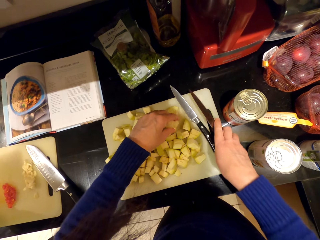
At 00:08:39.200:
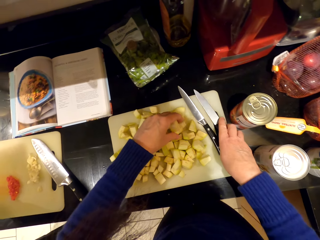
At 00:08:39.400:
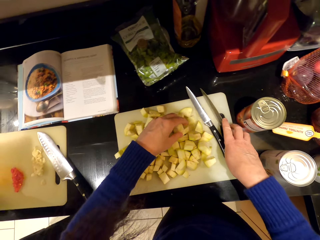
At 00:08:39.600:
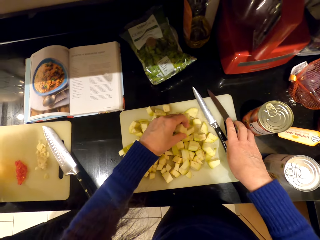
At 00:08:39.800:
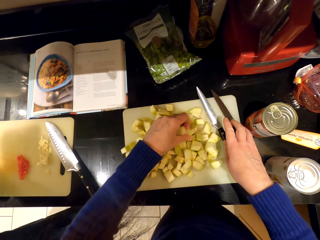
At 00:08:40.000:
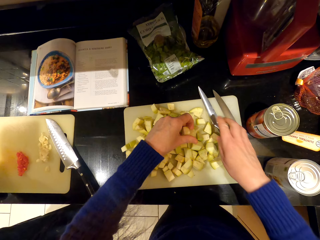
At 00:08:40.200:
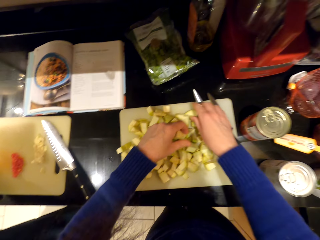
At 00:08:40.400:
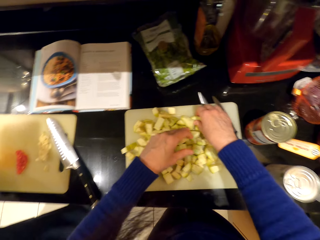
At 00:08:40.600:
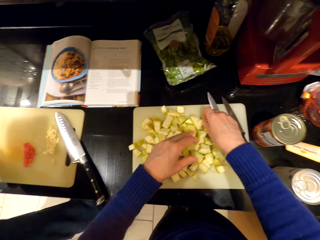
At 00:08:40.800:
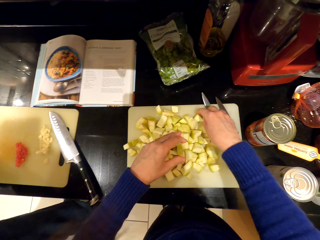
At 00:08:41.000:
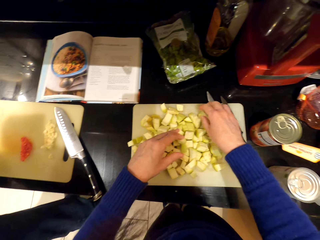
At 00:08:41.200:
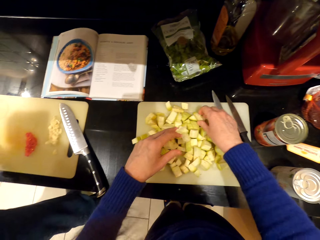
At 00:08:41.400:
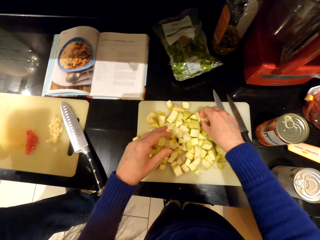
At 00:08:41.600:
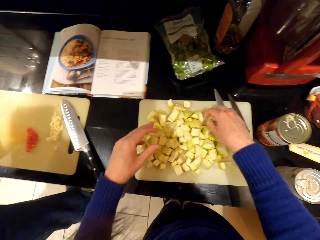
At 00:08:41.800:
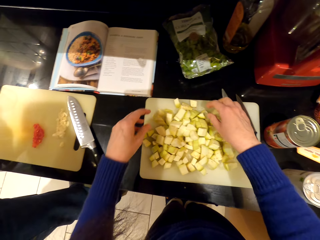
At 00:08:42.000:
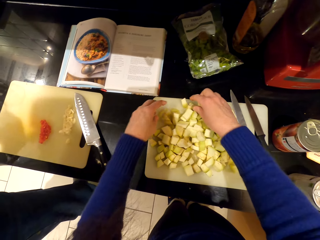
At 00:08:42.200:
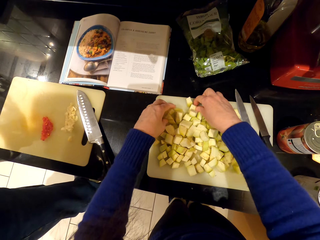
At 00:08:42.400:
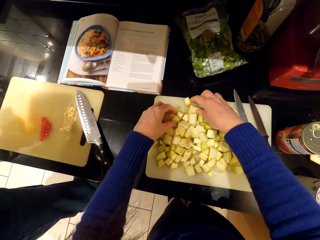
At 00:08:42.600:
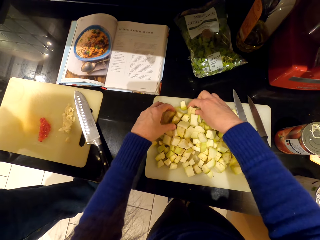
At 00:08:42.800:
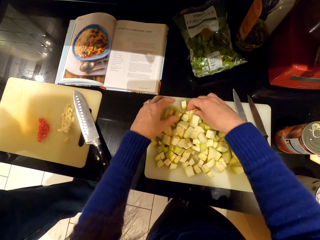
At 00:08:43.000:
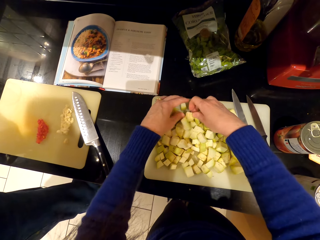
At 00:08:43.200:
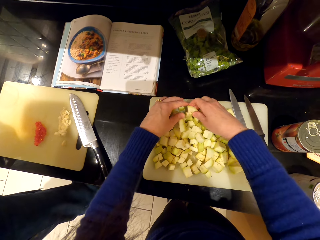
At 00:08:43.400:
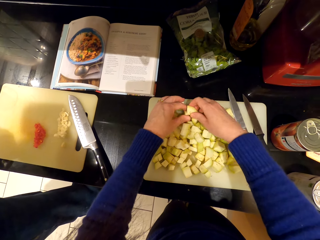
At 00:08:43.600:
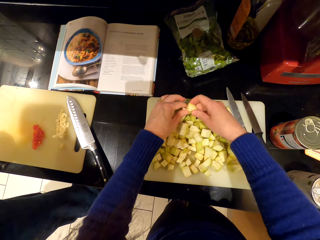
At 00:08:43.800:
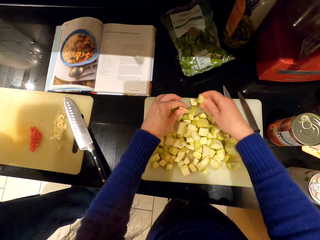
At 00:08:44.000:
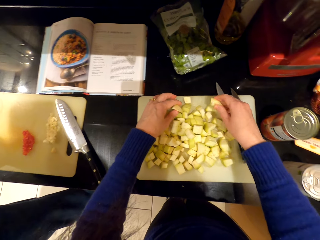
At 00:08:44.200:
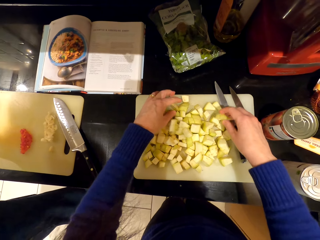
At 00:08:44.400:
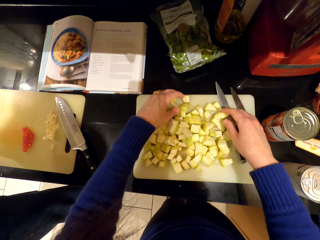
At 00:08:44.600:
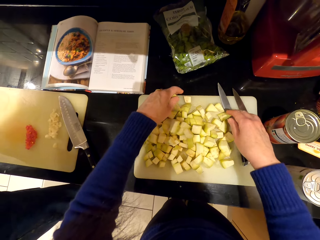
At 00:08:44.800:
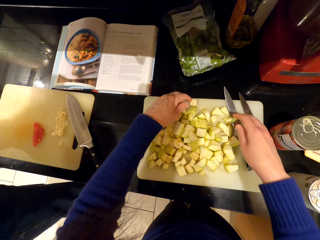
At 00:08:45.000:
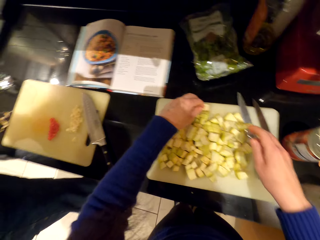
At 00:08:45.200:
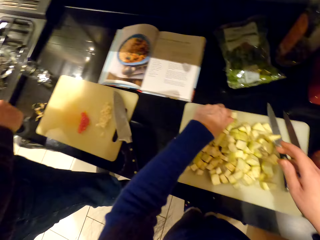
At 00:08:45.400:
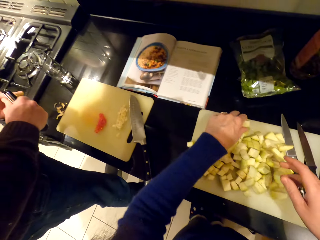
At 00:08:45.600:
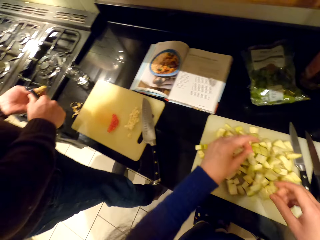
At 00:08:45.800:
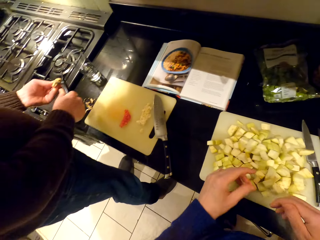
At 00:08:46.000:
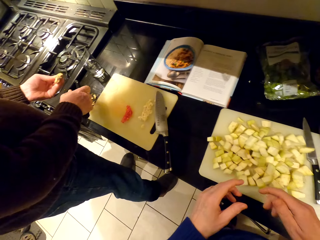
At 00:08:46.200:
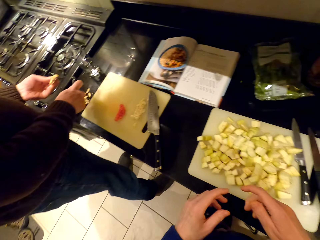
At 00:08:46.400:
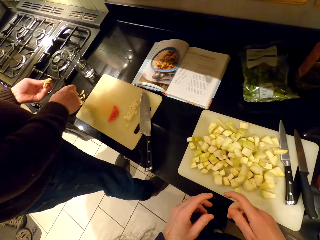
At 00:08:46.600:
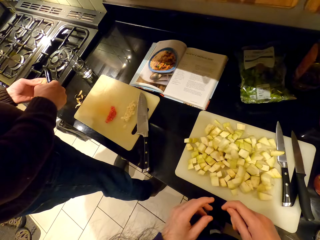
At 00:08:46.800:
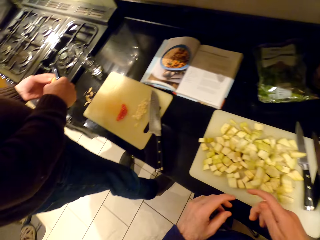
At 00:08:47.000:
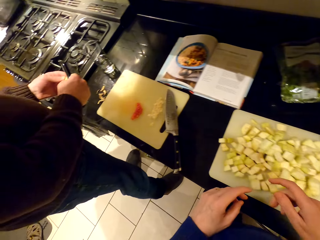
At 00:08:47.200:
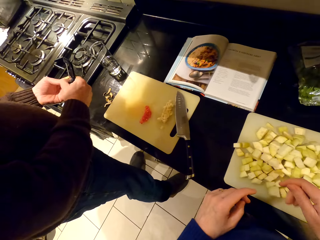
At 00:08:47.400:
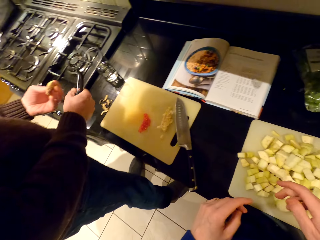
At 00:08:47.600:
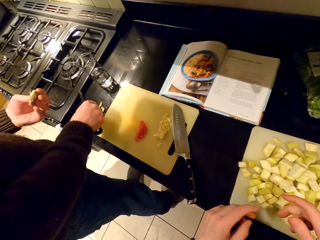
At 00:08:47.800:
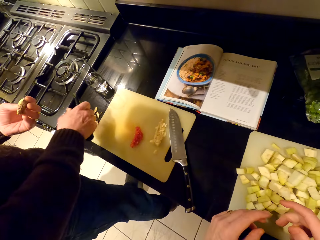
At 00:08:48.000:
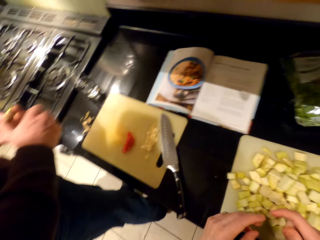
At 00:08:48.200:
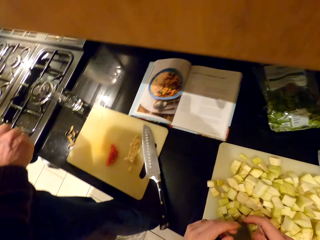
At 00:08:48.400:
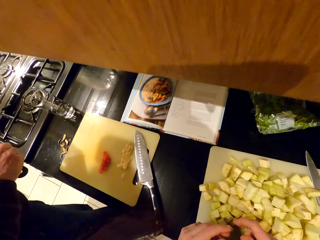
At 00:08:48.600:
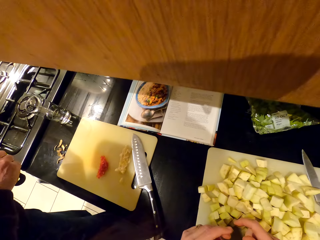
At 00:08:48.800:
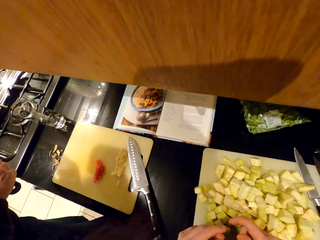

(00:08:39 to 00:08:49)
The camera wearer puts down the knife. They assemble food pieces. A man peels the ginger.

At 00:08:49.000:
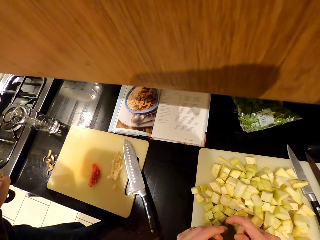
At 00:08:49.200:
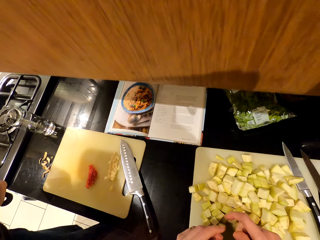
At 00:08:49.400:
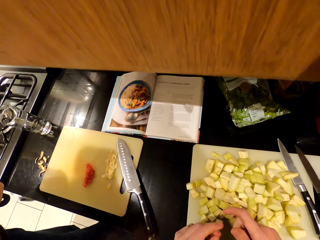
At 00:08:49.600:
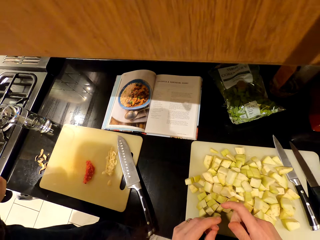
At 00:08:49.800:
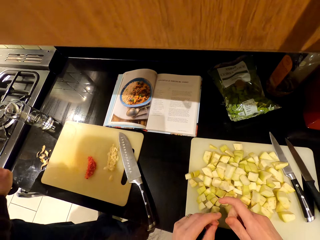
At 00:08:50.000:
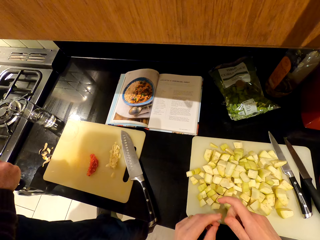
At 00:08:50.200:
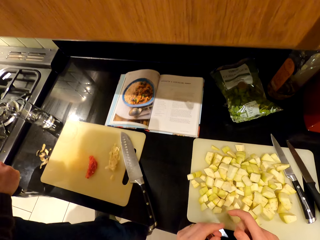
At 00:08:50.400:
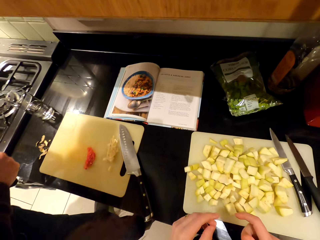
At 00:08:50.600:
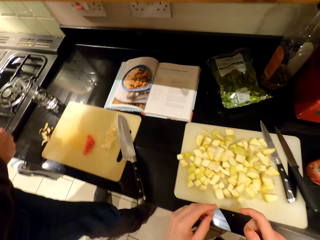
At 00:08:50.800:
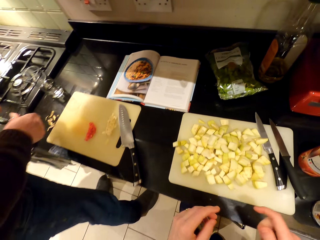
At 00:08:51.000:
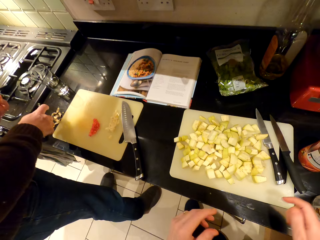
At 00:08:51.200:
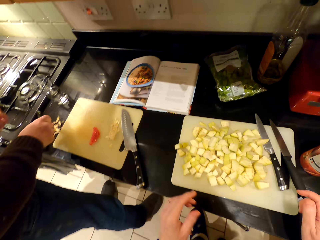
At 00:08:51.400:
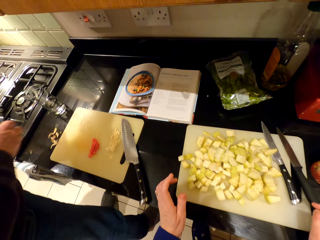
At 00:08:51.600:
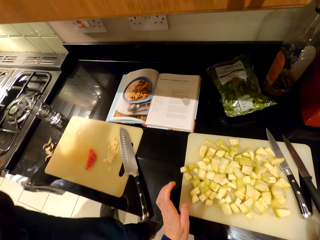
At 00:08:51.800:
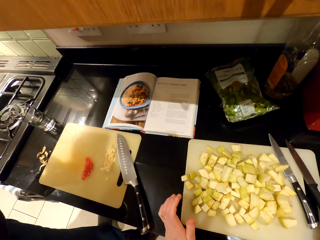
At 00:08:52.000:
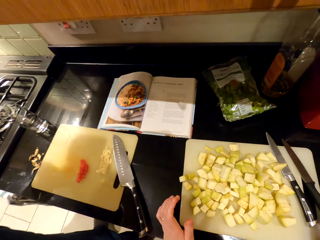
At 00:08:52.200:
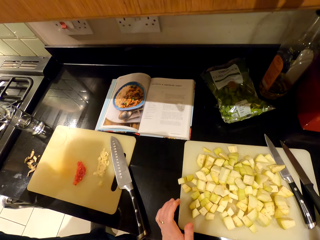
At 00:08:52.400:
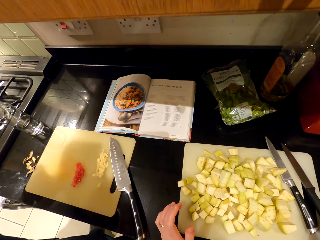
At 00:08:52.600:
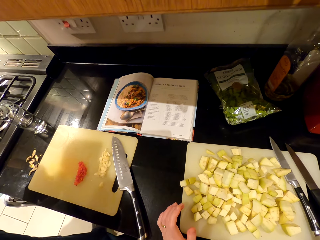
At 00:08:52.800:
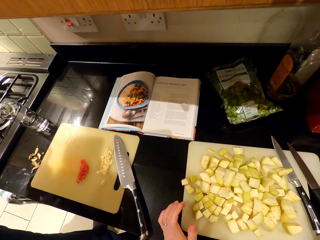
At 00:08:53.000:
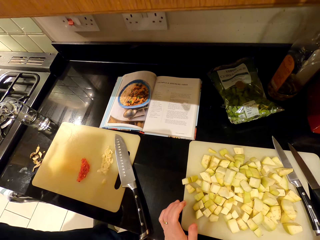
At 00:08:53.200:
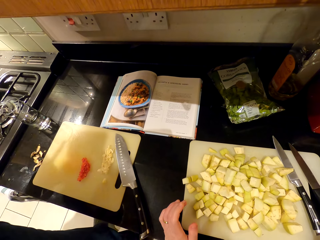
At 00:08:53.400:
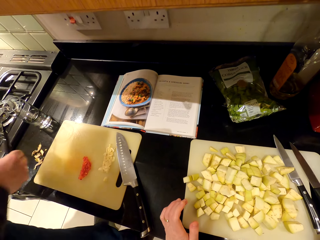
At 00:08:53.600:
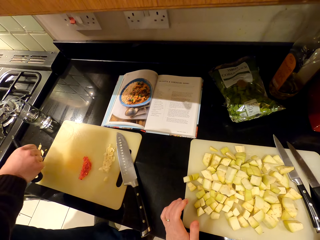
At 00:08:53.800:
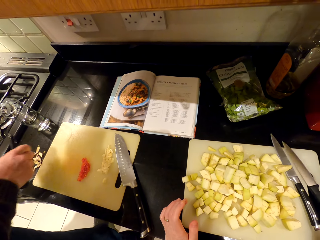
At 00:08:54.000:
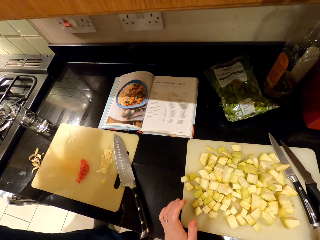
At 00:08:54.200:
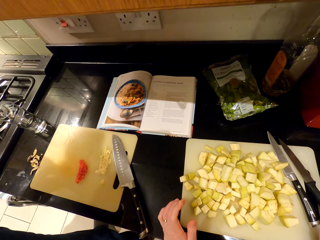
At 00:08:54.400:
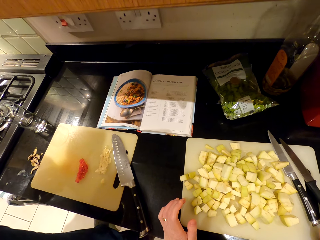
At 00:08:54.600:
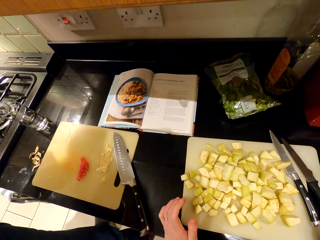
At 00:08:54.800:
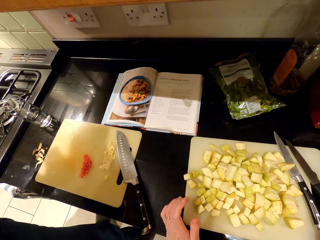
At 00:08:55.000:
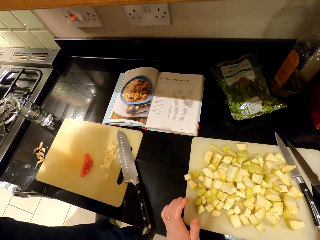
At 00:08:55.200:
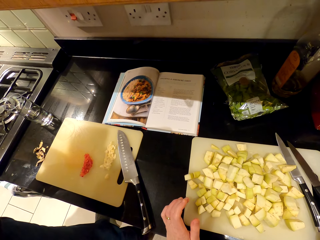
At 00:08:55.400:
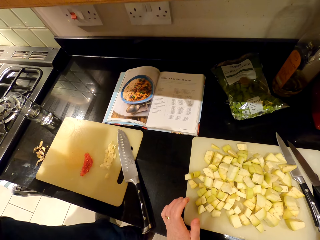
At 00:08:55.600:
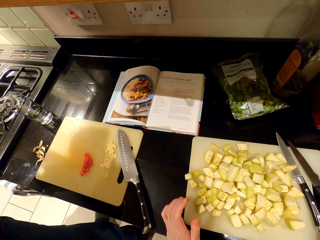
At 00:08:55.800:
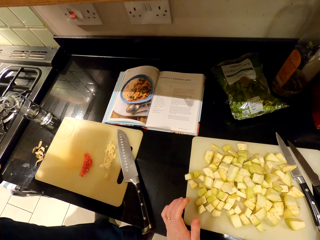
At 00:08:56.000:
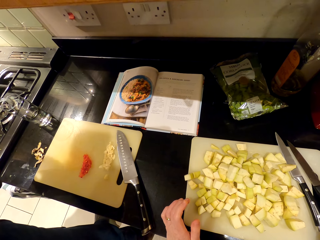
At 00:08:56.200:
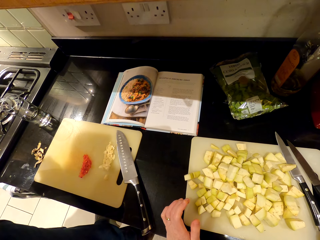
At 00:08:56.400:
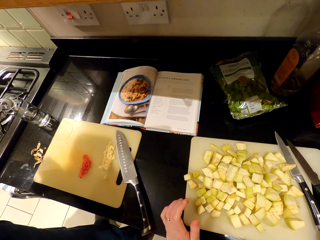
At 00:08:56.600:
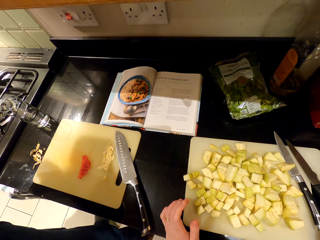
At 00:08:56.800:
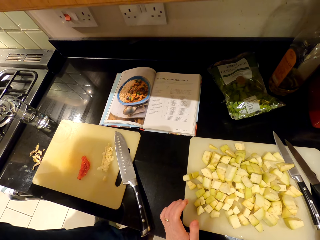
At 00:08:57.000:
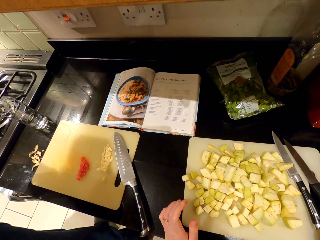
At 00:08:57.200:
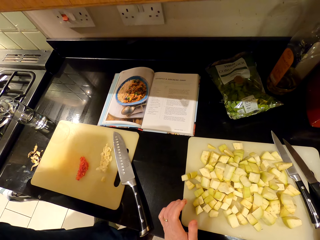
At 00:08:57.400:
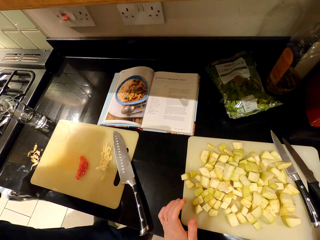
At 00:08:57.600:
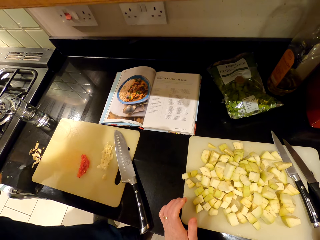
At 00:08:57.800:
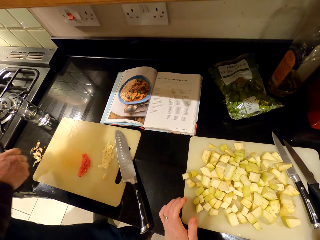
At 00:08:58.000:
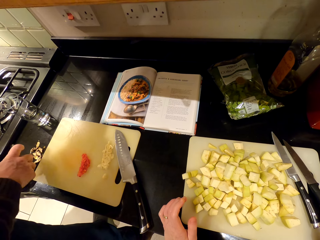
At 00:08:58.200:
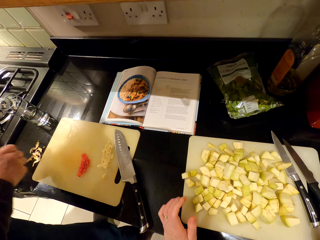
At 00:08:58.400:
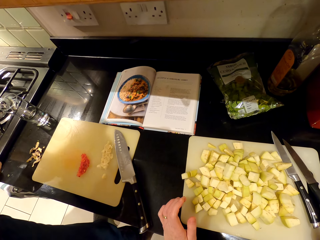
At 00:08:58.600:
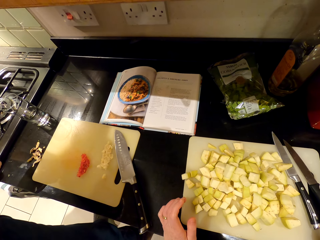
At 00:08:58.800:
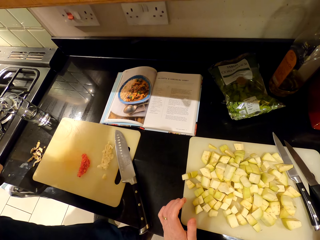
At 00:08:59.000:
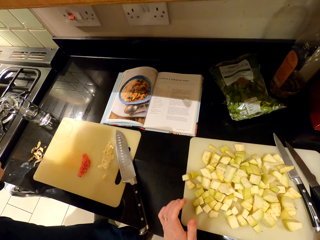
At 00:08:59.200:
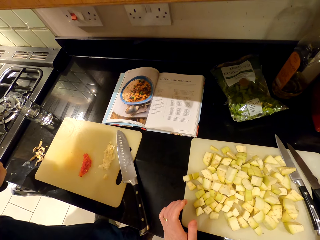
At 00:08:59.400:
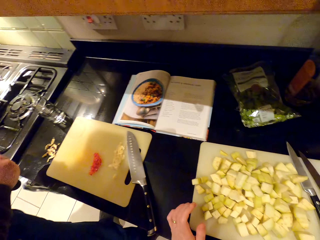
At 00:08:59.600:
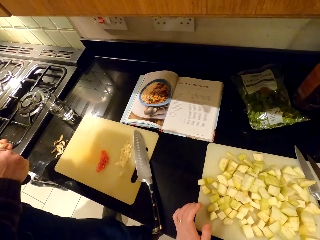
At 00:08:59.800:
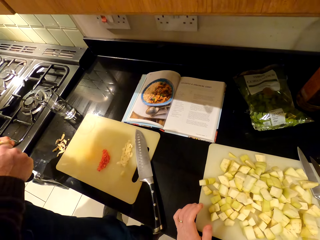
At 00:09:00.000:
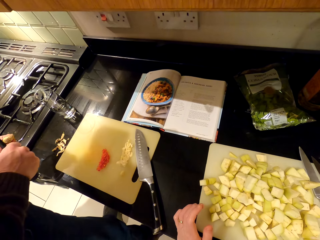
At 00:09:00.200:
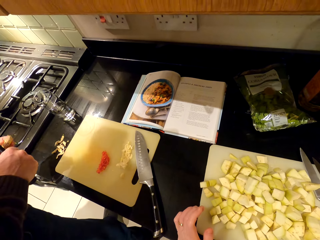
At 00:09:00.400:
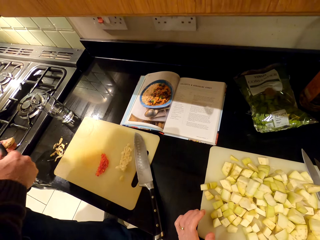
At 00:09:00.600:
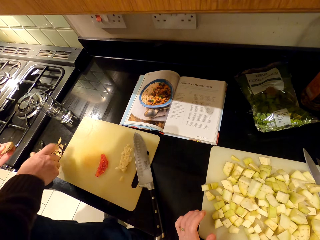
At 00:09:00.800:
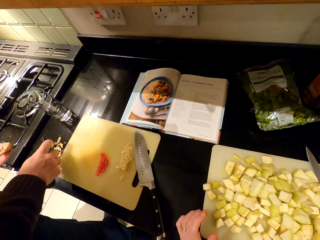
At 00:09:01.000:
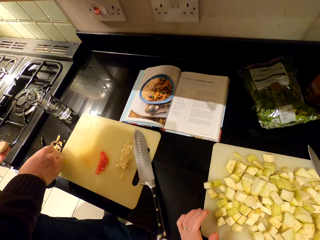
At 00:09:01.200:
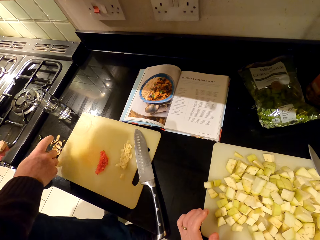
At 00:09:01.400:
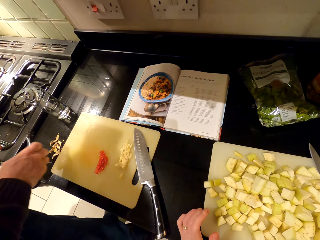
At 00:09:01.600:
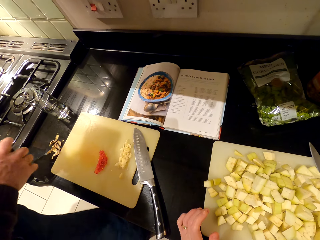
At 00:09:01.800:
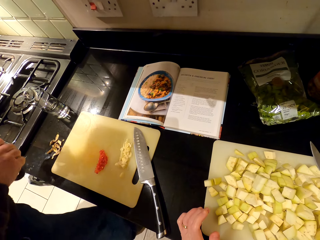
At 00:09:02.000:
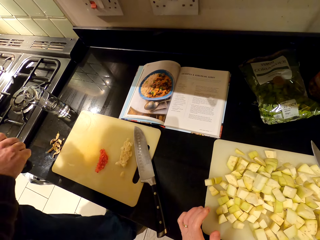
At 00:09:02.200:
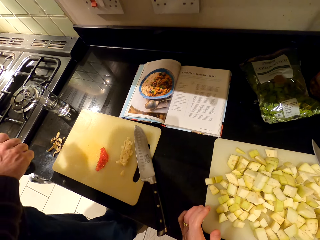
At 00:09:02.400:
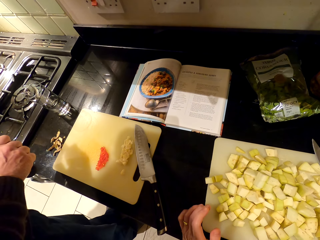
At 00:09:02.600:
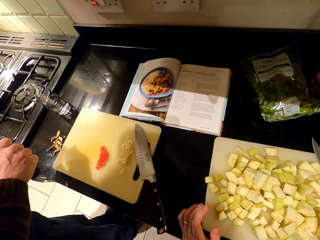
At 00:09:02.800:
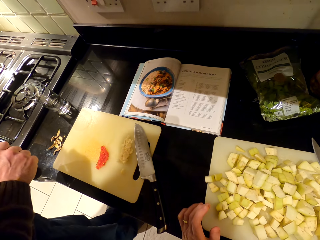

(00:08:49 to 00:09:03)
The camera wearer stands for a while. They touch the countertop. They interact with a man.
